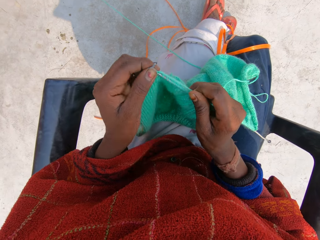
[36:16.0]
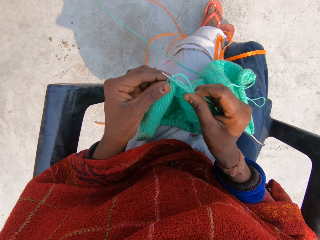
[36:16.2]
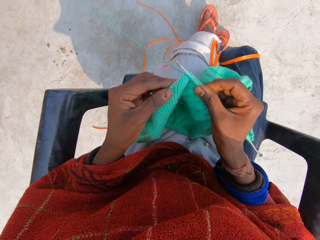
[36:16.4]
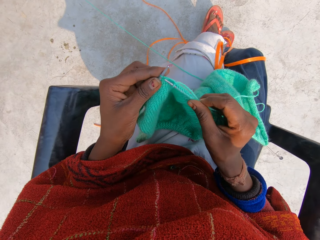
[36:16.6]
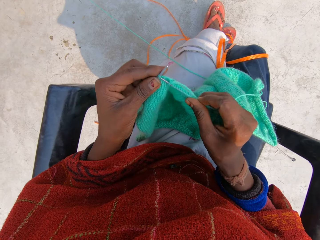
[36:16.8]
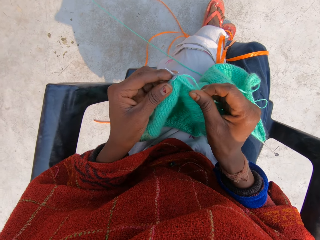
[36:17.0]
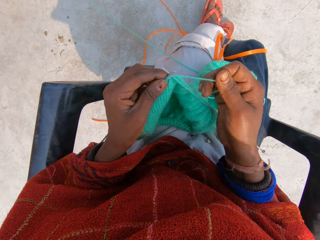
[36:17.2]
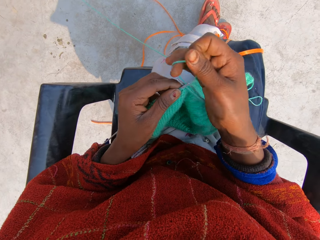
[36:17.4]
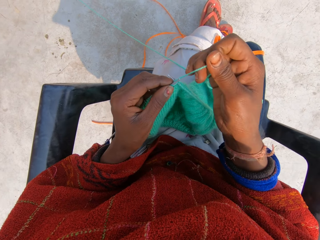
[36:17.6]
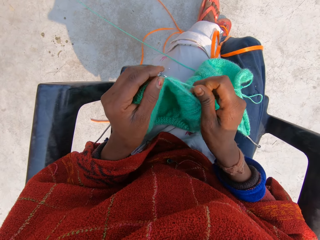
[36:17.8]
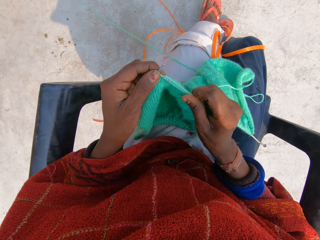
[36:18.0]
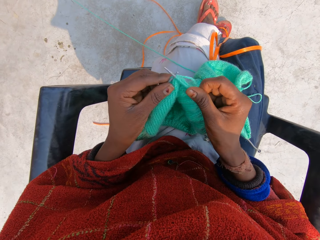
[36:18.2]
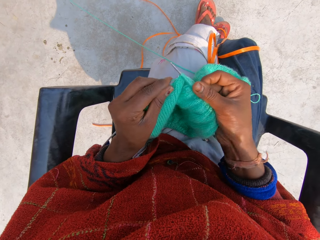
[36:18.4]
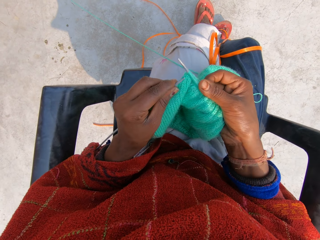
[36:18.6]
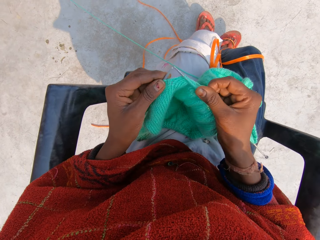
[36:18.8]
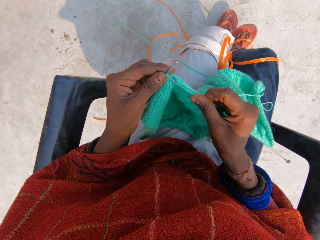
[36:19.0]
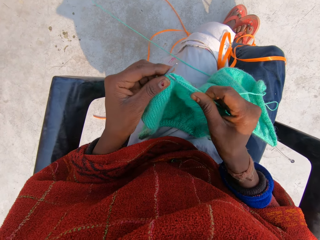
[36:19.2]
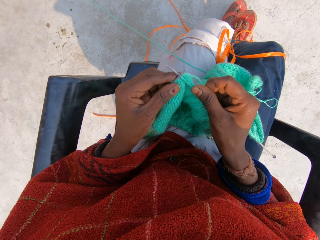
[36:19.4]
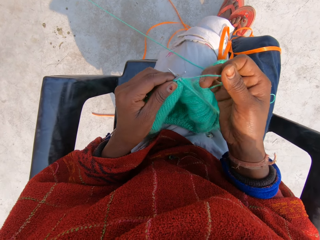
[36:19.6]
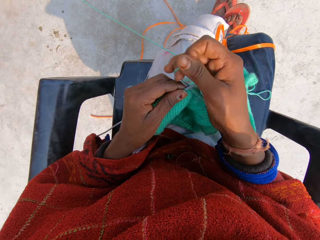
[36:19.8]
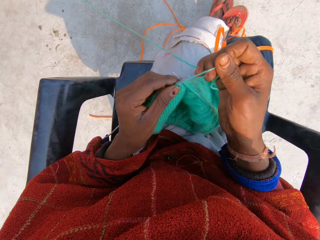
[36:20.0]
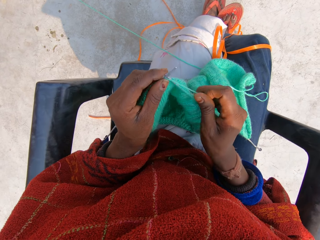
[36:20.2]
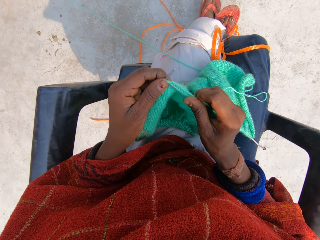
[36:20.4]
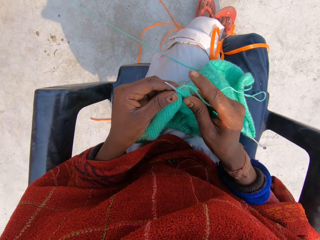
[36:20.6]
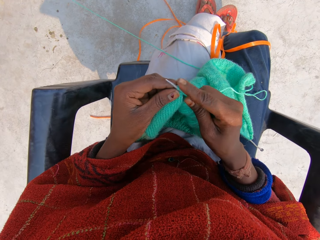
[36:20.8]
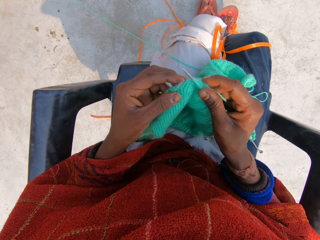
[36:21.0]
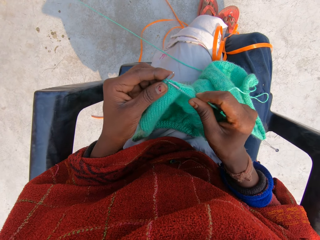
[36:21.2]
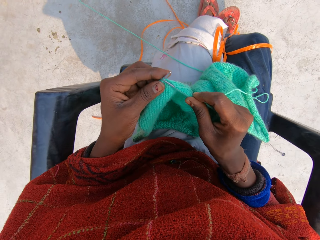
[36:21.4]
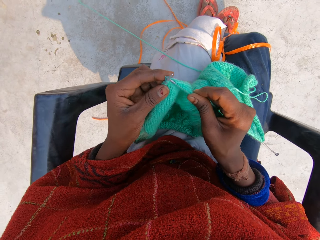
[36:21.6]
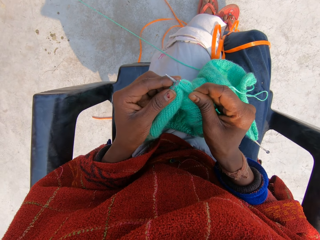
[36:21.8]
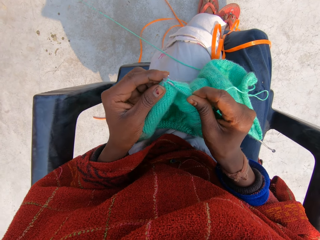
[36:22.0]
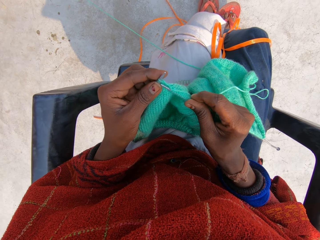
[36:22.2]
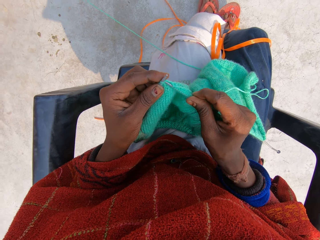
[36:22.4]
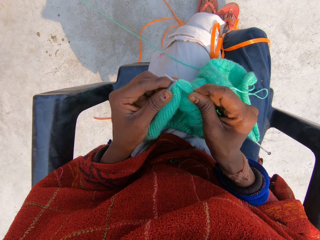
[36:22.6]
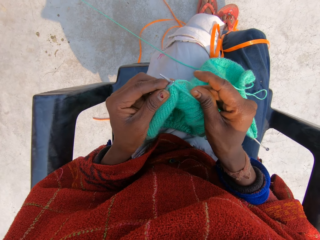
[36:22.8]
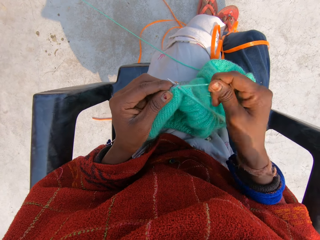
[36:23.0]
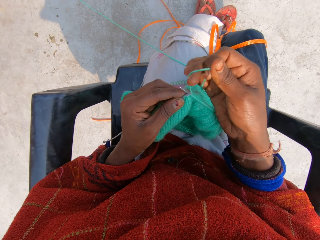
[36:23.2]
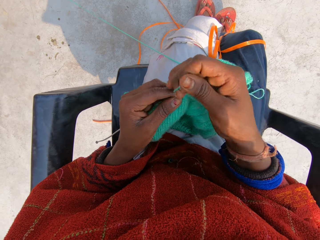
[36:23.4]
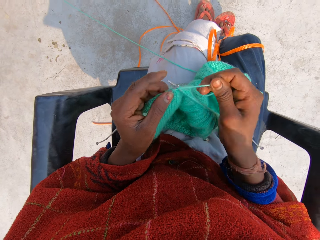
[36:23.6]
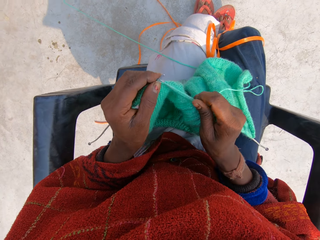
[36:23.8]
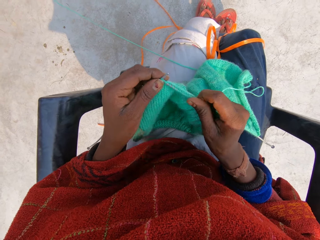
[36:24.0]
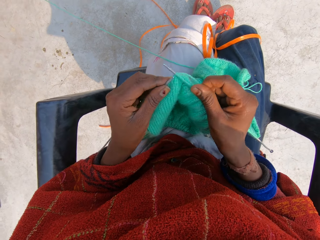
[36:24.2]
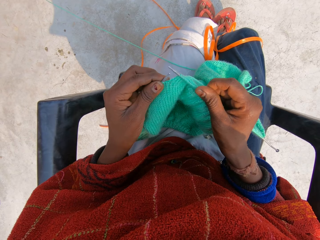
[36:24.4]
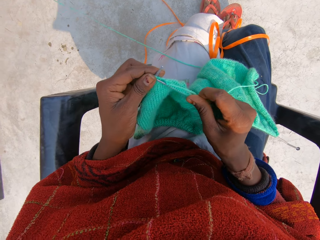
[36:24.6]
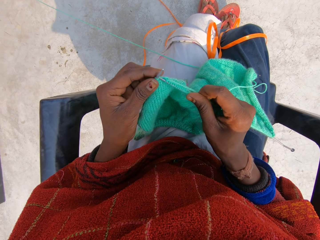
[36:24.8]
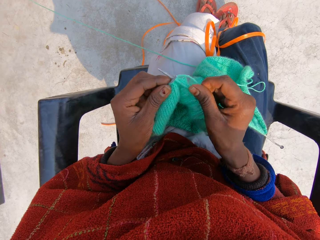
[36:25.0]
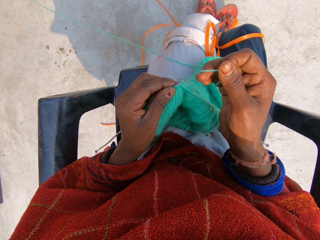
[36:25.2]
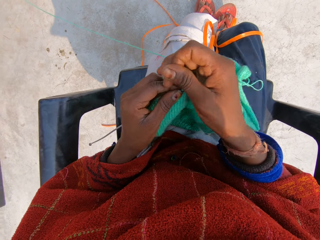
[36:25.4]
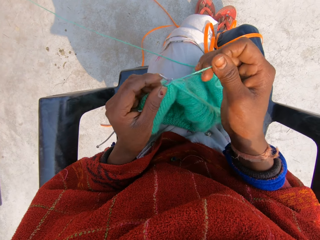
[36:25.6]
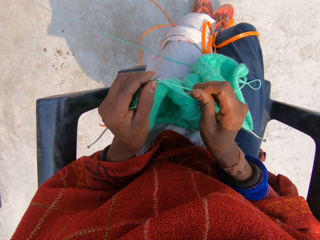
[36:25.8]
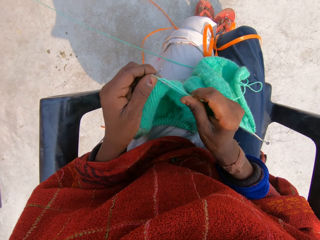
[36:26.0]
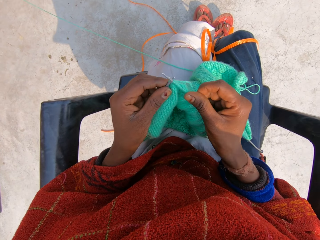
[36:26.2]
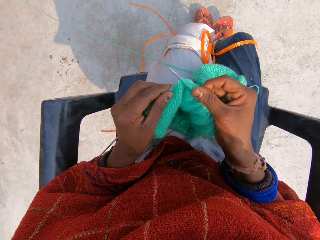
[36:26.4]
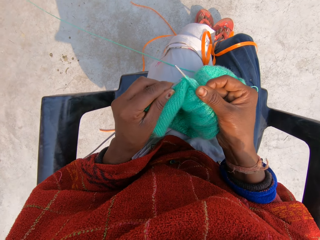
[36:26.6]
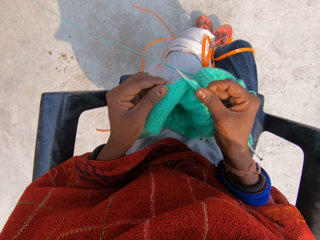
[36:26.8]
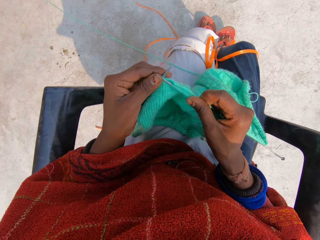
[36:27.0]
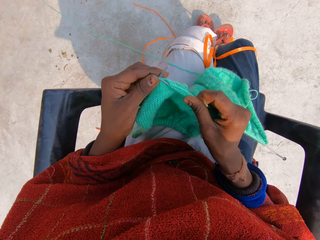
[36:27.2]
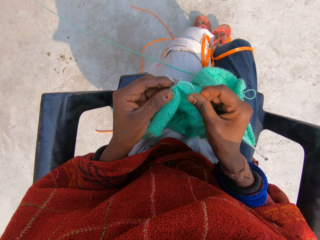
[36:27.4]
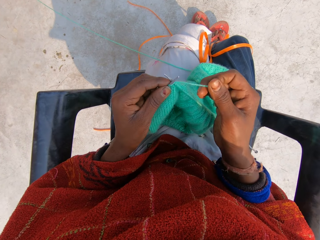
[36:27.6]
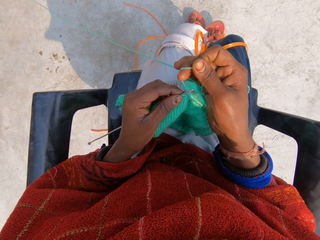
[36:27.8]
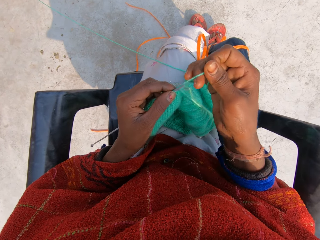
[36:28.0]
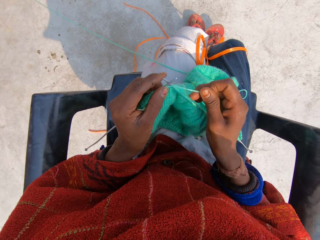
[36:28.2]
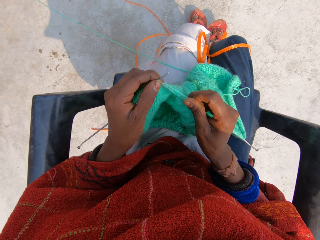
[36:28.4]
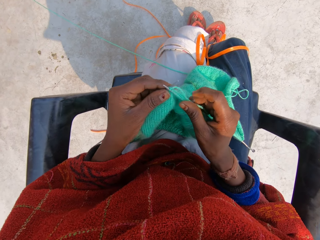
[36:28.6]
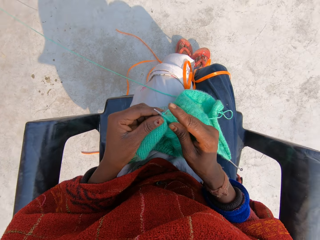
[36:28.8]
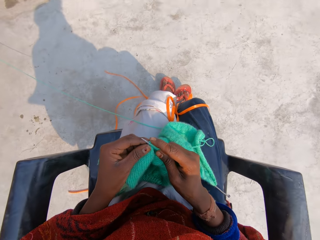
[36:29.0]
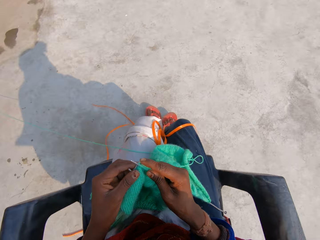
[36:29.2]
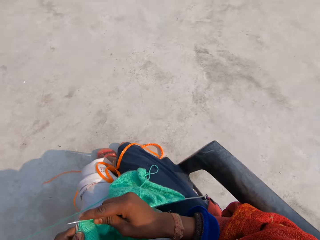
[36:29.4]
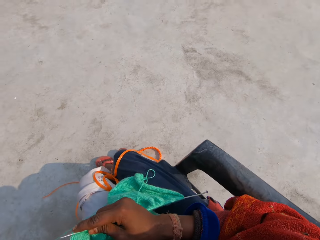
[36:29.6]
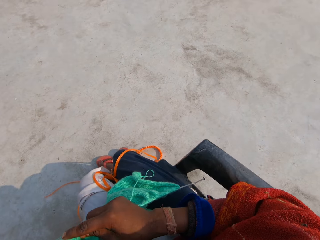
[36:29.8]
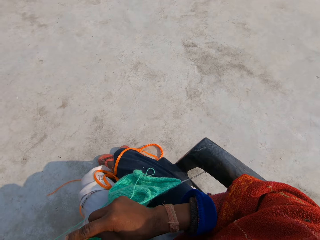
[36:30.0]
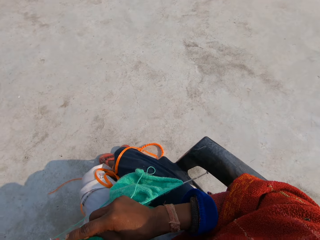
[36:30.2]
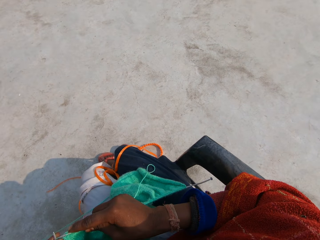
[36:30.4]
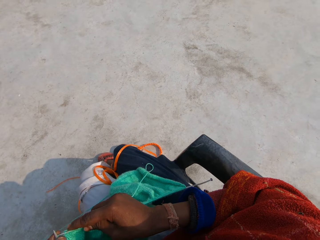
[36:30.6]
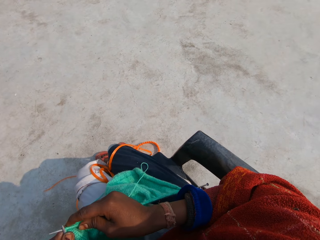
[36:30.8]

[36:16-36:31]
The camera wearer knits the garment with her hands. She rolls the knitting thread on the knitting needle. She knits the garment with her hands. She rolls the knitting thread on the knitting needle. She knits the garment with her hands. She rolls the knitting thread on the knitting needle. She knits the garment with her hands. She rolls the knitting thread on the knitting needle. She knits the garment with her hands. She rolls the knitting thread on the knitting needle. She knits the garment with her hands.

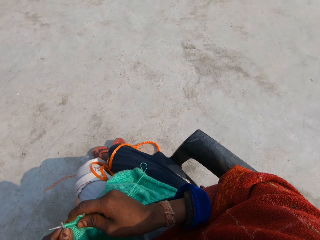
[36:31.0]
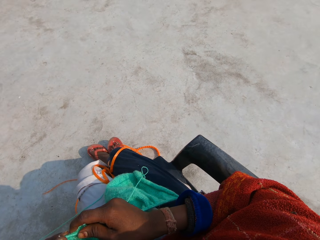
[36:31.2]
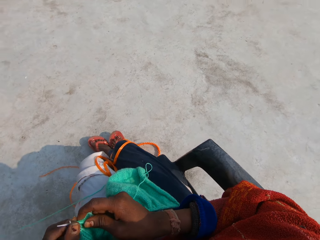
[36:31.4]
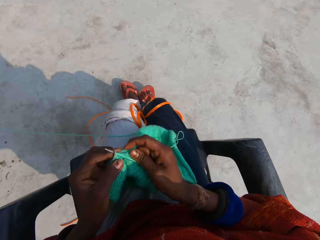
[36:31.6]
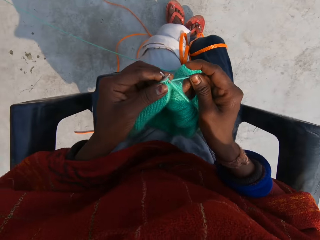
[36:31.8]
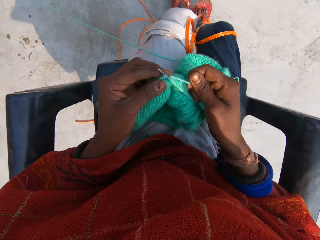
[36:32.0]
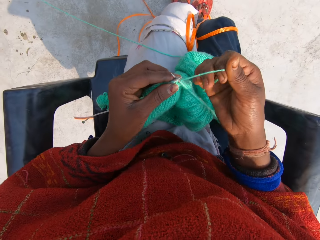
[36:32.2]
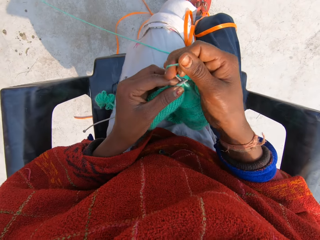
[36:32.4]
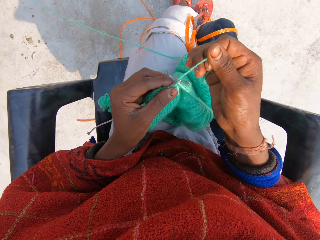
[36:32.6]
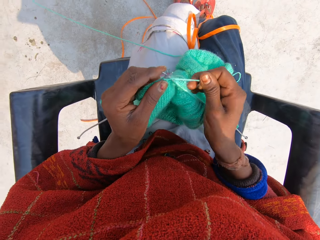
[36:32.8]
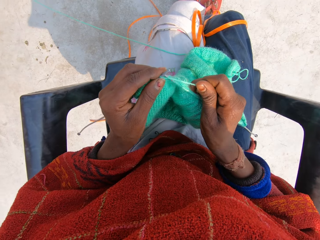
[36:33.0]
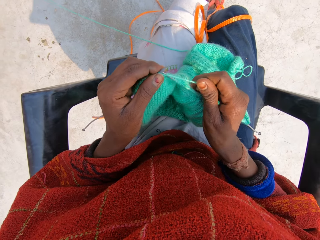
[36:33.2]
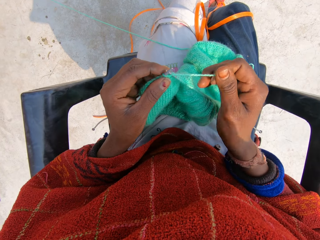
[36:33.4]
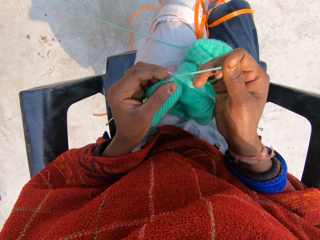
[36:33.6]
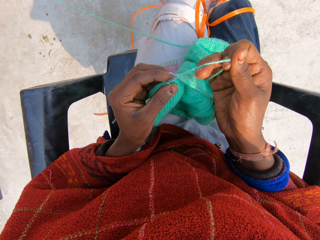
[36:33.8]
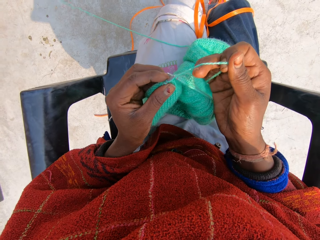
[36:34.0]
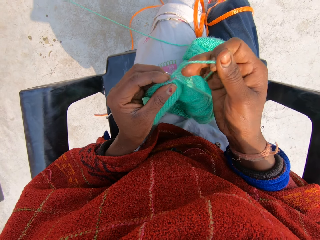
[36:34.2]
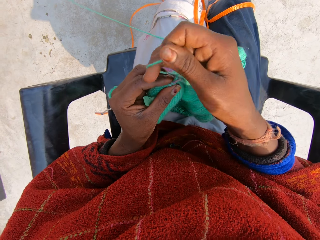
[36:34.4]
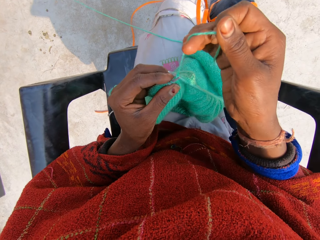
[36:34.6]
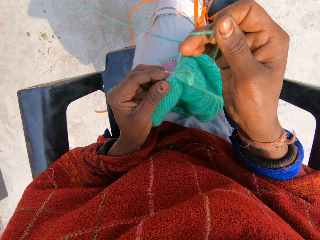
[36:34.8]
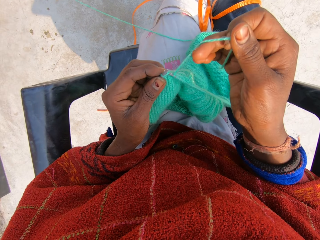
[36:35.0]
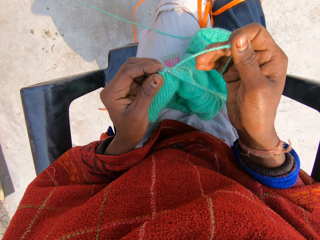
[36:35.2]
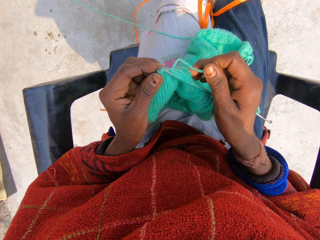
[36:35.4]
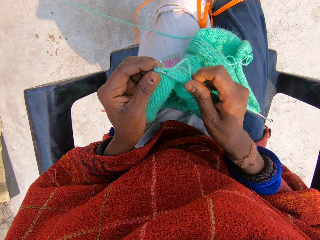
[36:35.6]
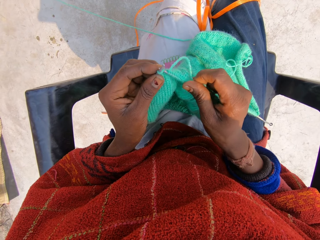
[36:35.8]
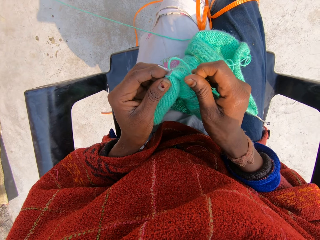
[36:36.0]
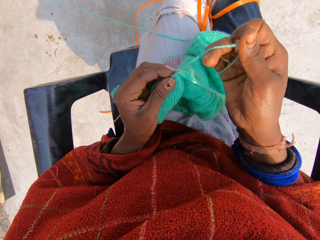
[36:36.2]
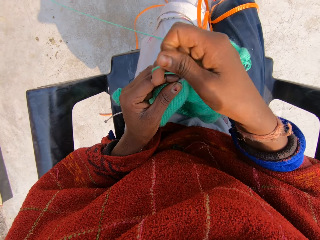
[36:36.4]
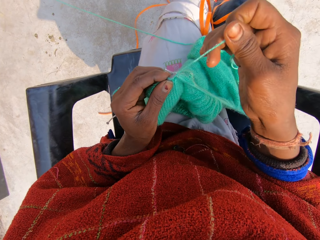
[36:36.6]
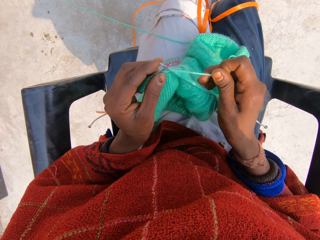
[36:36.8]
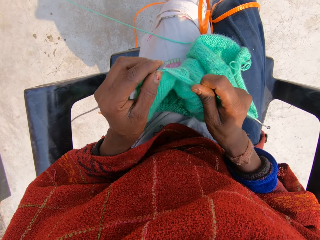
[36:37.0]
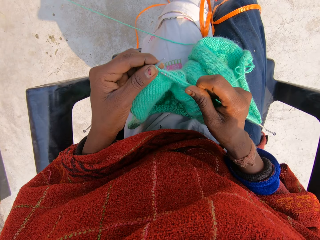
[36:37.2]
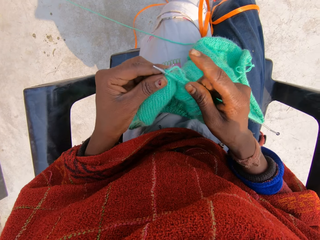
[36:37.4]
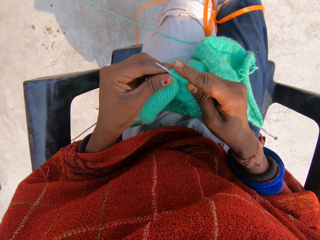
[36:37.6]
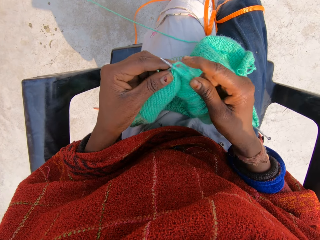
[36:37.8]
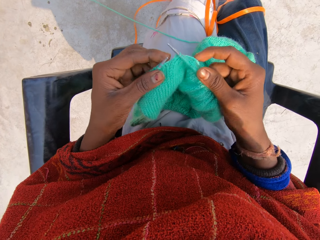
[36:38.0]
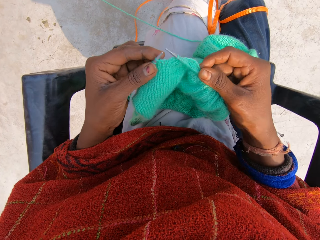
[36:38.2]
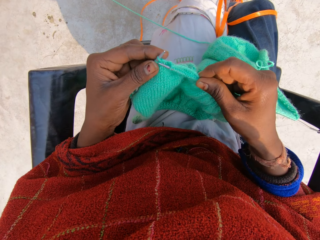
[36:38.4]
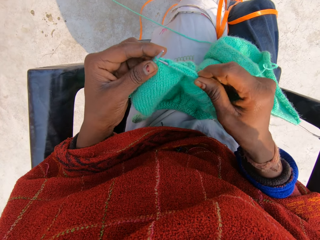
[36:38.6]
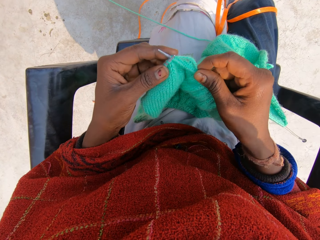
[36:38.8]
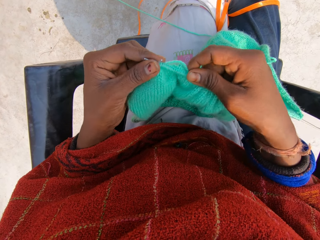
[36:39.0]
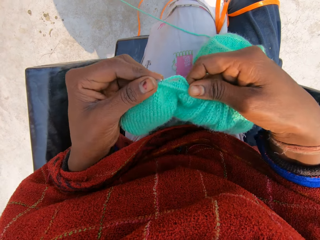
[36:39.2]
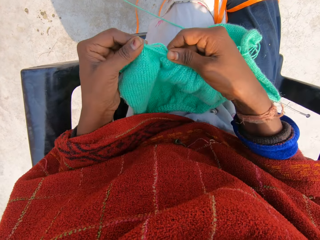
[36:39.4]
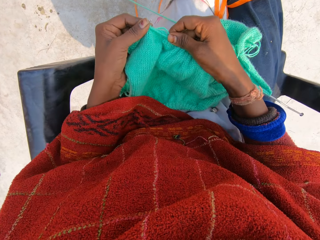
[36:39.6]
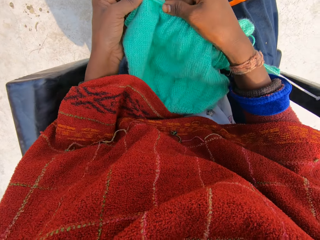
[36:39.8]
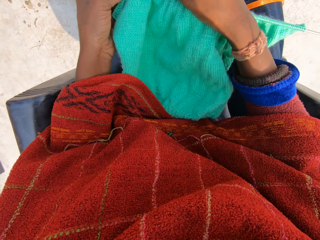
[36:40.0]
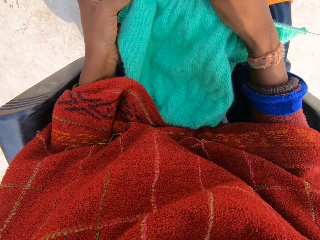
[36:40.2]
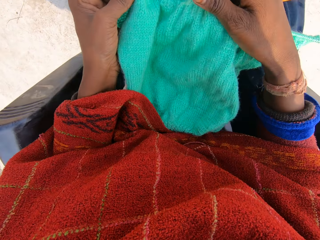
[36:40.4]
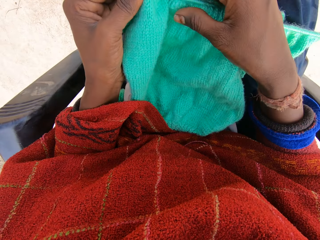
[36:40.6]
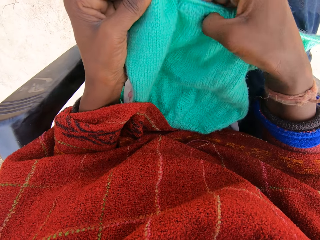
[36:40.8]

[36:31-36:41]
The camera wearer rolls the knitting thread on the knitting needle. She knits the garment with her hands. She holds the garment with her hands.
